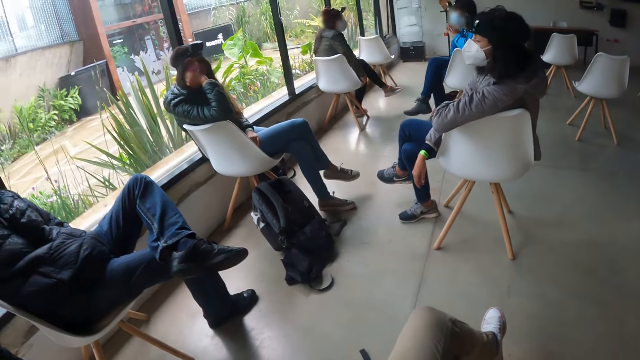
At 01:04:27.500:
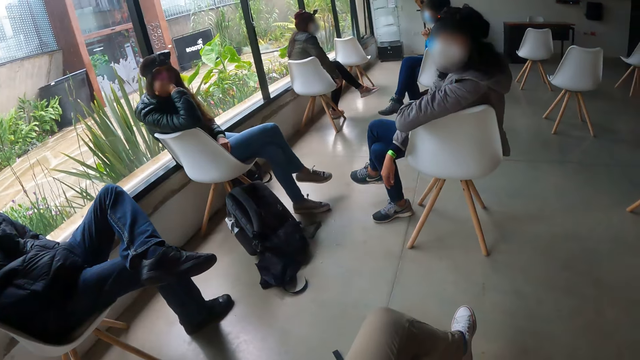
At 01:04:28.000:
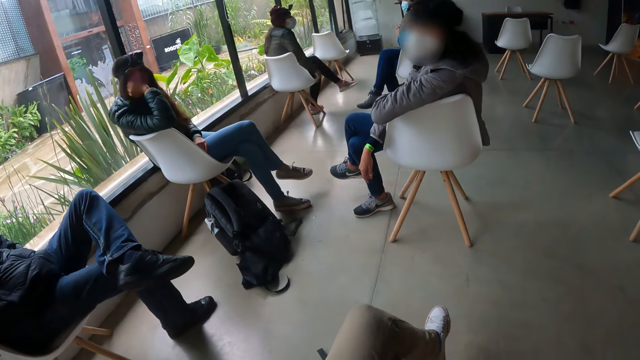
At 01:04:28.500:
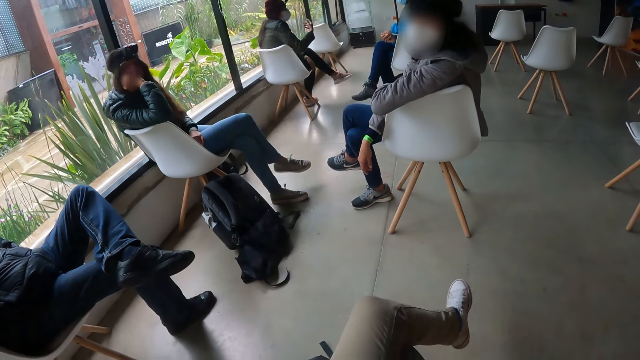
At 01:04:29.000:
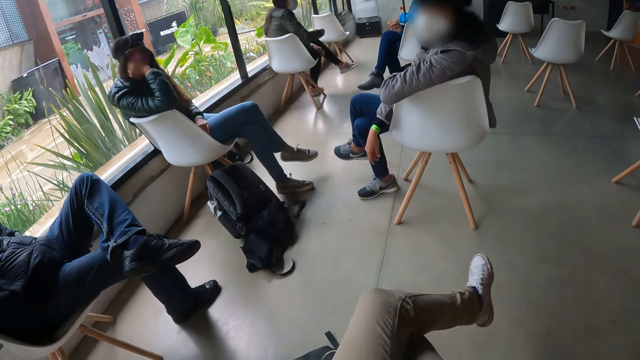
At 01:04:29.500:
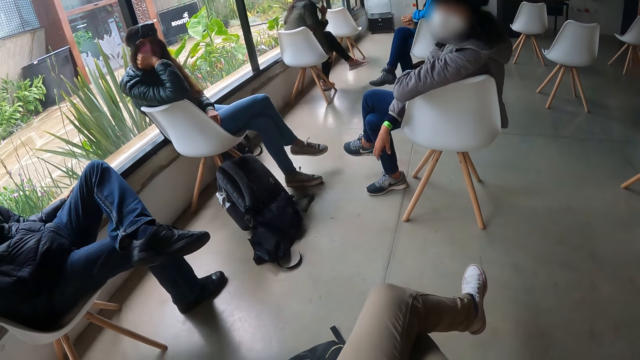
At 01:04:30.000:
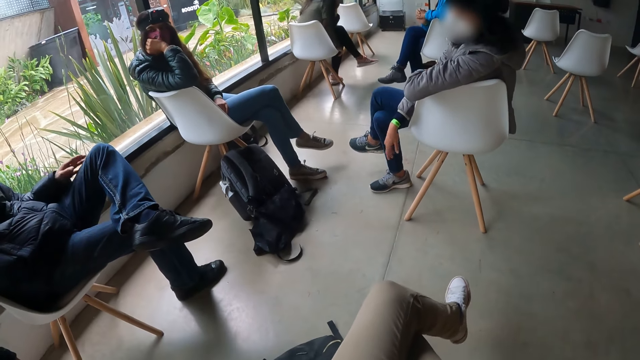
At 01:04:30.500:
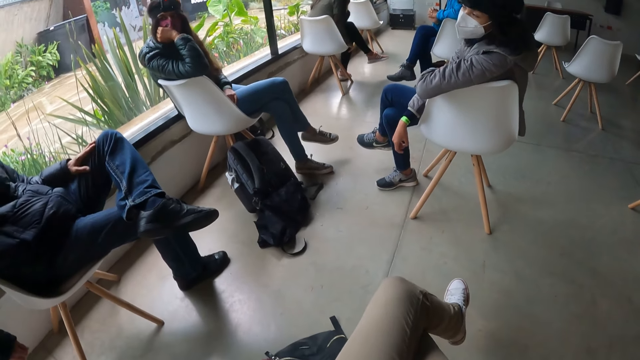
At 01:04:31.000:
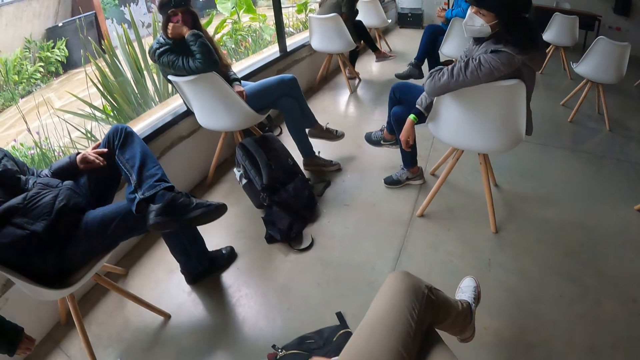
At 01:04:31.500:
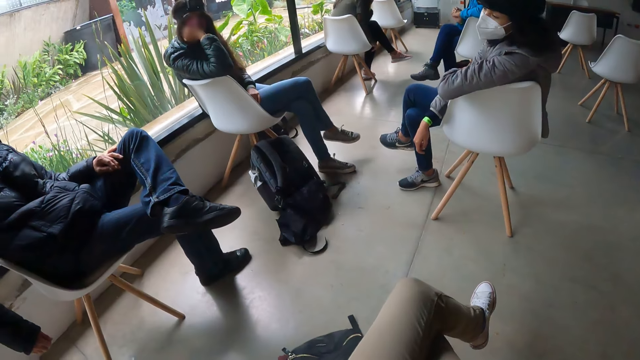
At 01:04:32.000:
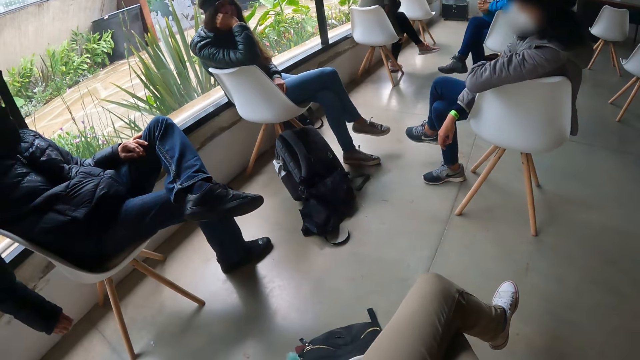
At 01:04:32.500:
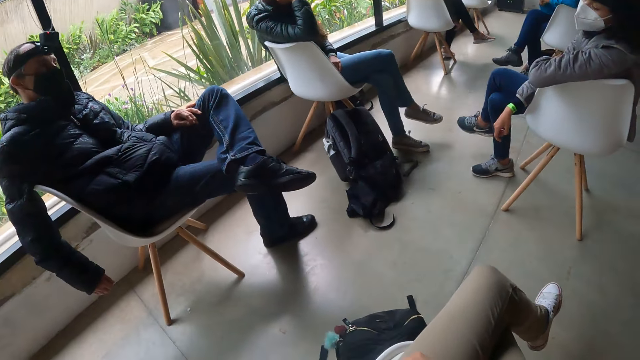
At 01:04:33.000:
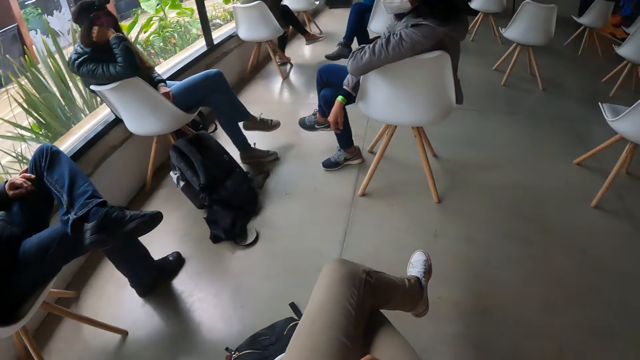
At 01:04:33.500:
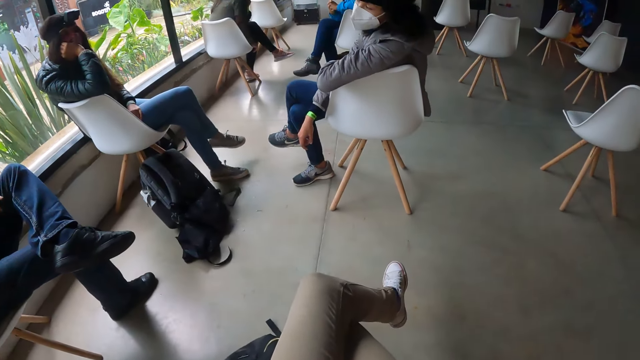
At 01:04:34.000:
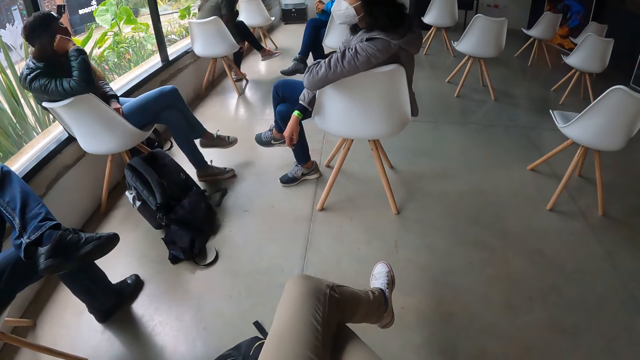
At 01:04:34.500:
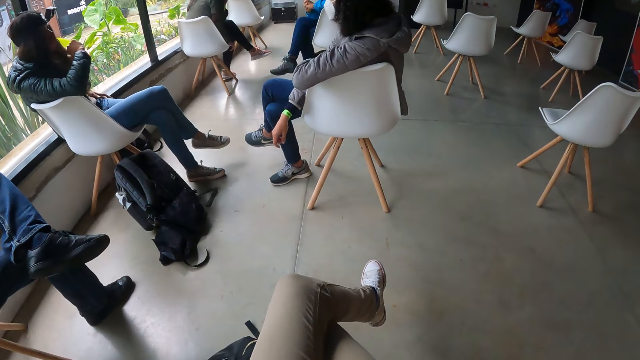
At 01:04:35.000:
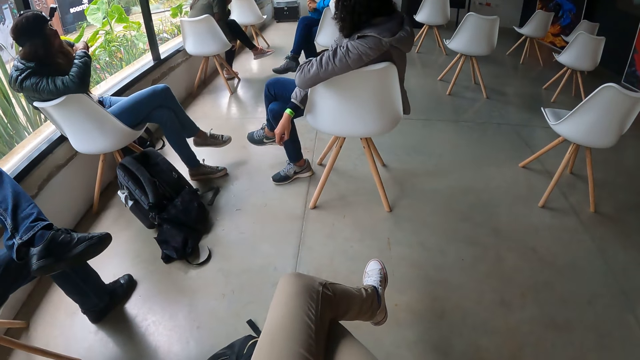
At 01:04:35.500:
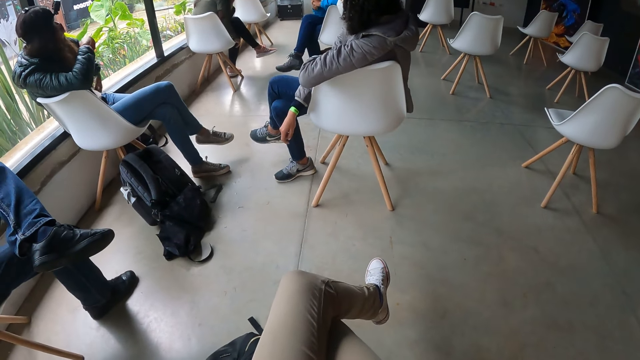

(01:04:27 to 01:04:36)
The camera wearer swings the left leg. They move the right hand and look around.

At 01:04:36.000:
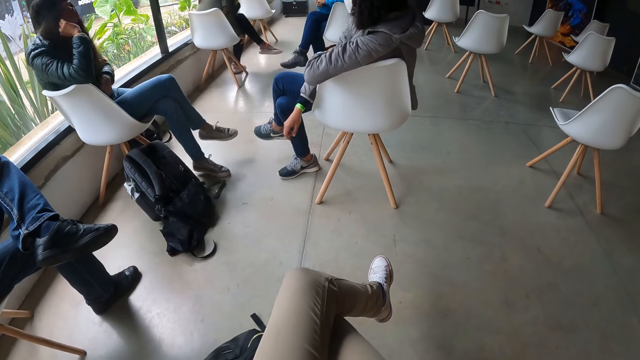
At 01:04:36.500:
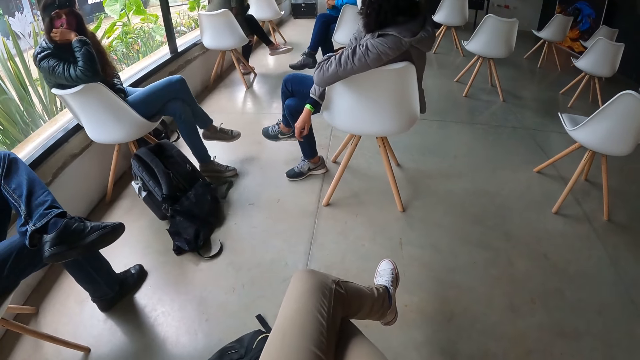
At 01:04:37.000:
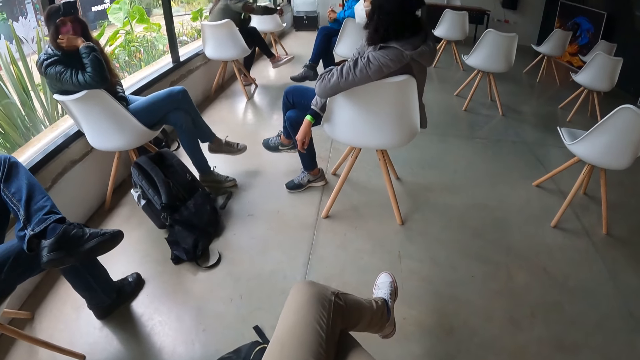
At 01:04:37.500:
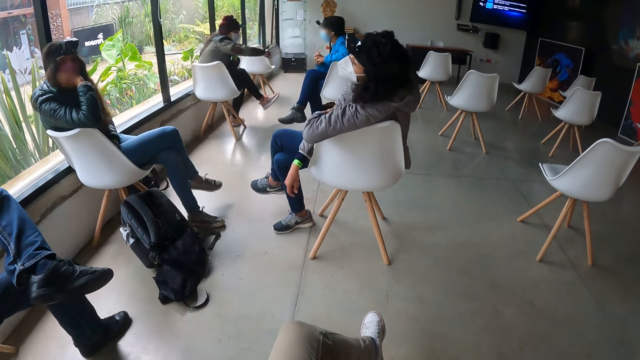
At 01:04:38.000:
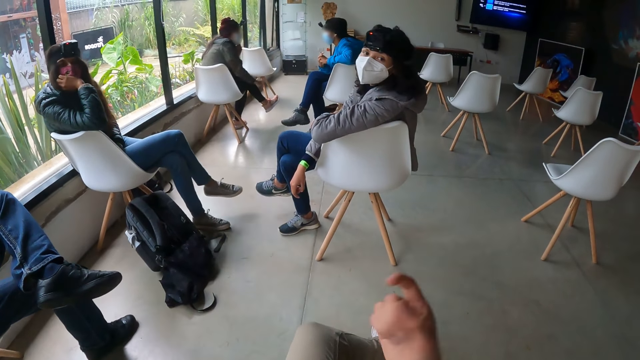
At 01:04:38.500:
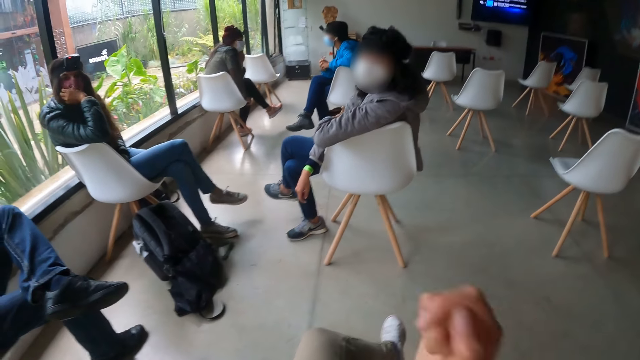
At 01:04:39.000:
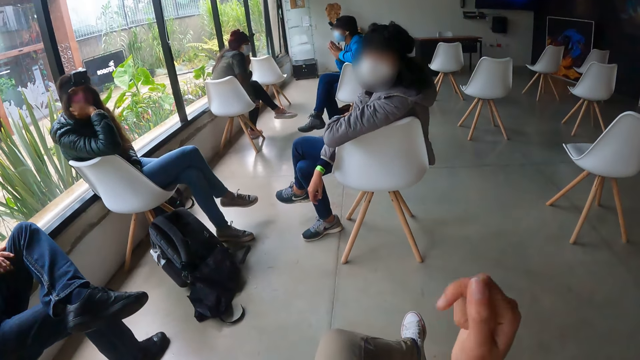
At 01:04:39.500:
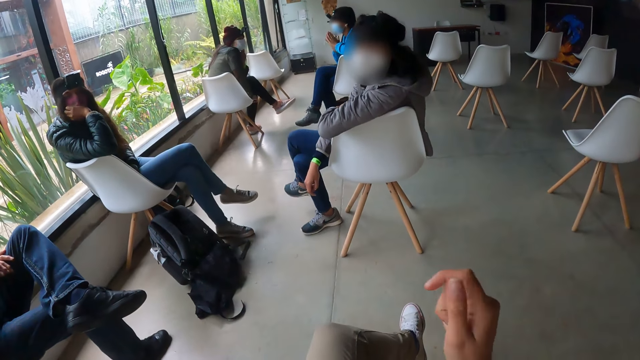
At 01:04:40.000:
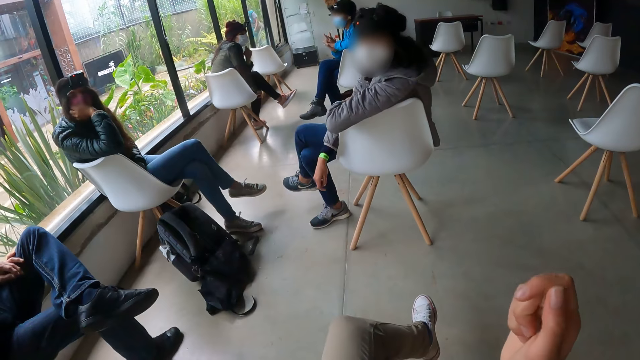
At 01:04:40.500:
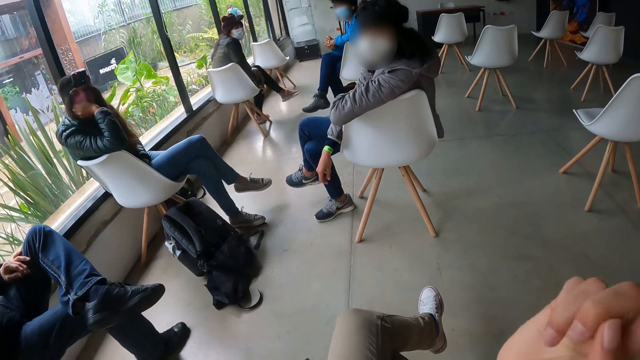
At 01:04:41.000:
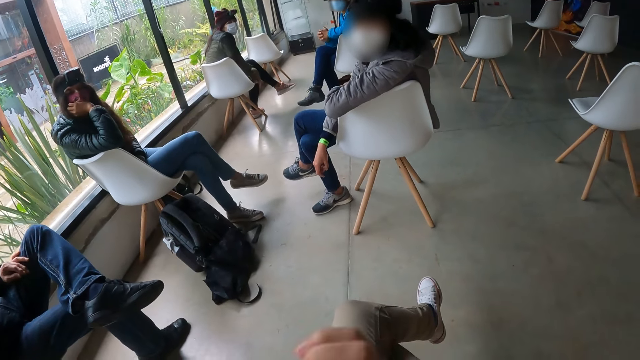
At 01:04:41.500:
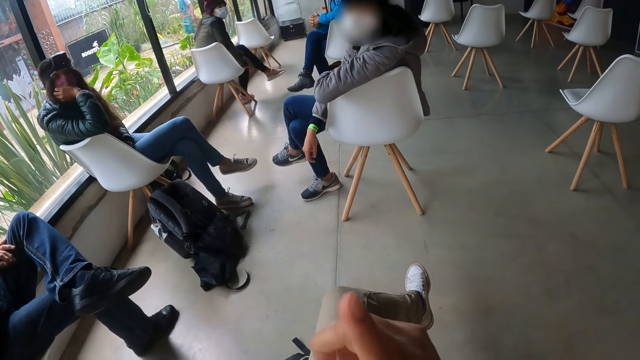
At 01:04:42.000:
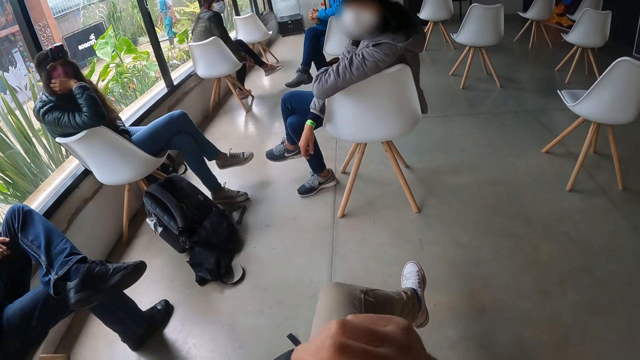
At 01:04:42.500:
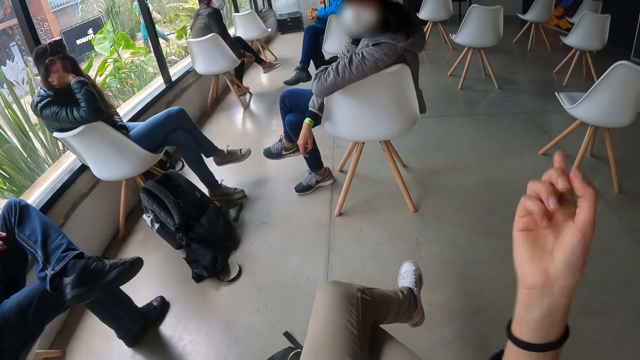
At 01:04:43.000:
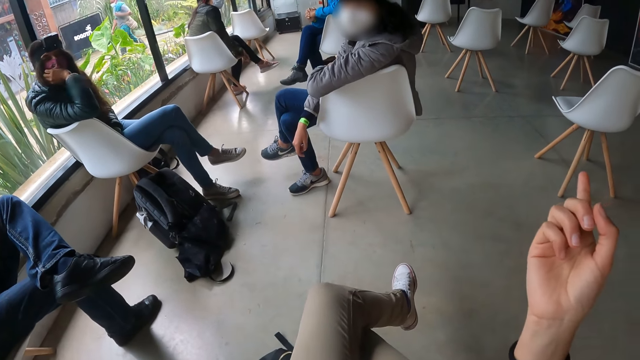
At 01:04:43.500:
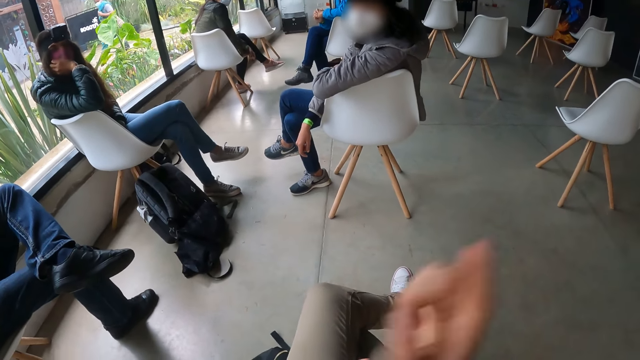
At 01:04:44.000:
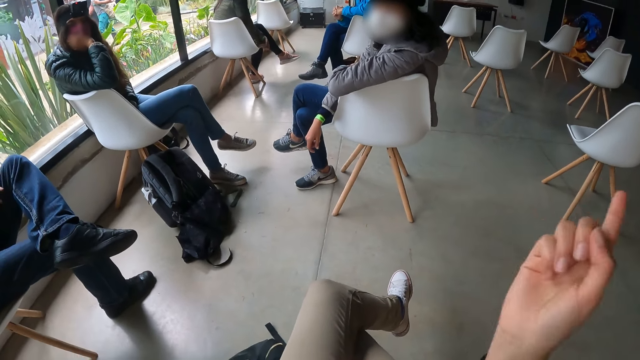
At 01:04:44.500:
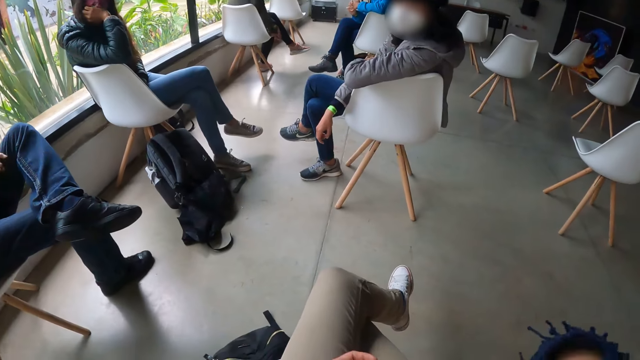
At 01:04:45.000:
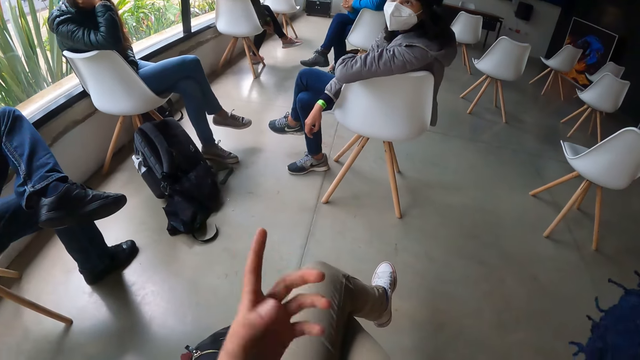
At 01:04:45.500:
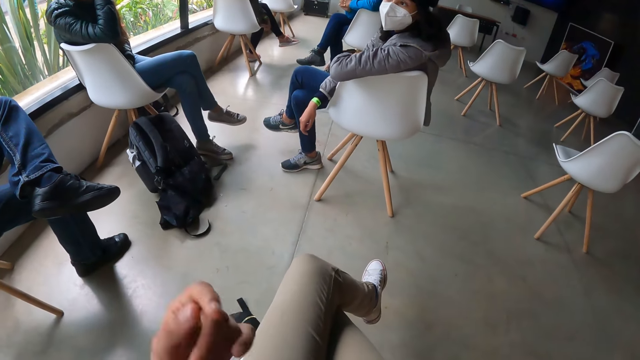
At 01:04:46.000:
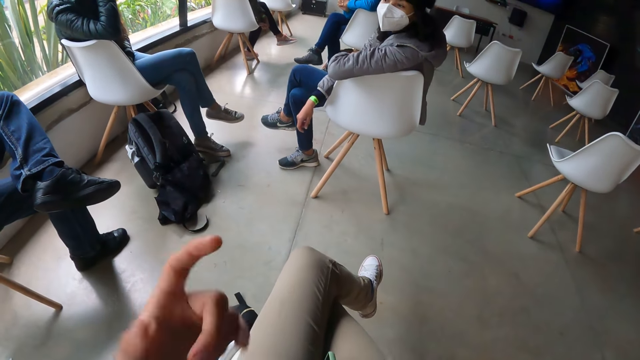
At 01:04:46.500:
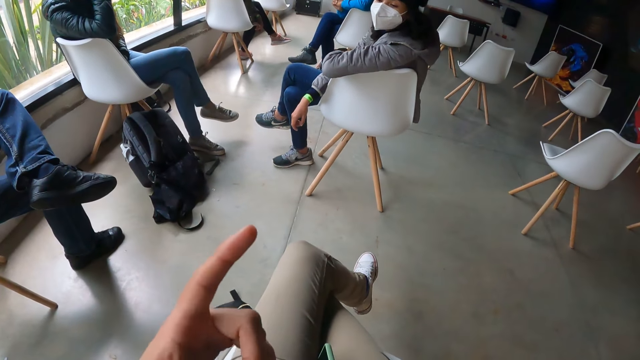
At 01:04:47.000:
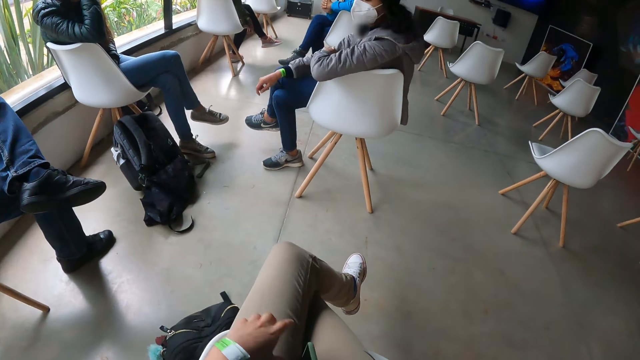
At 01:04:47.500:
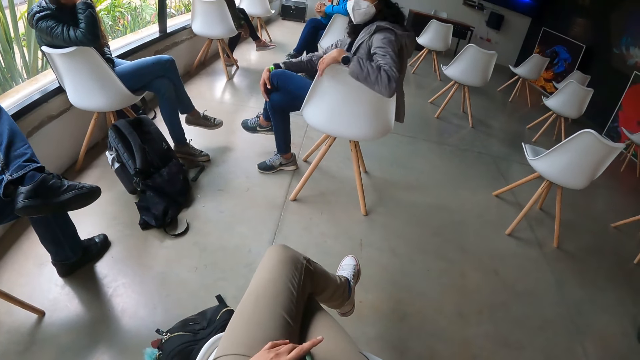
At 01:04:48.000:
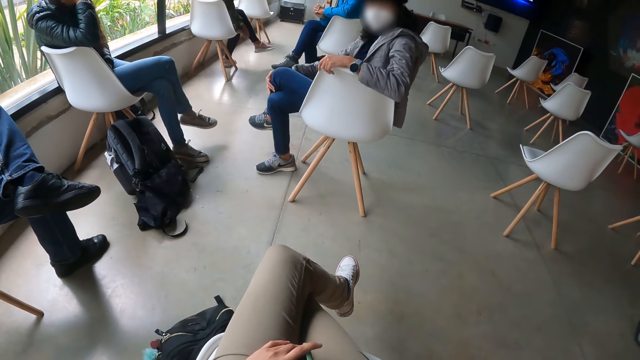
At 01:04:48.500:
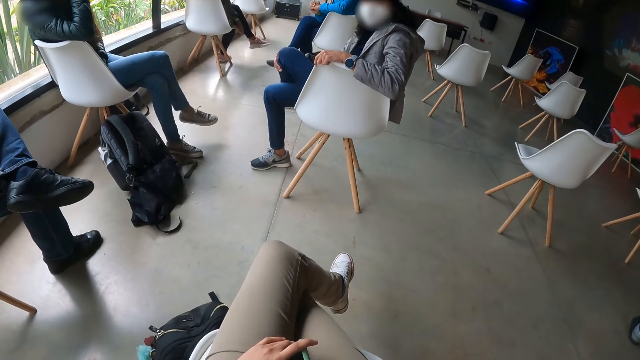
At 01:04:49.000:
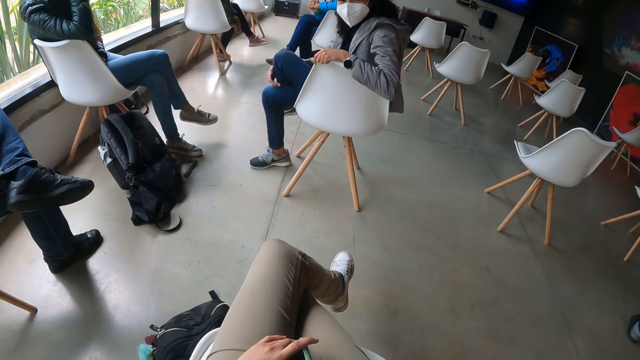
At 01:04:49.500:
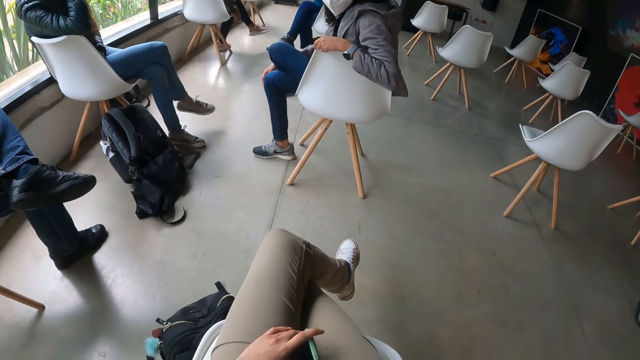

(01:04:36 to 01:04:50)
The camera wearer lifts her right hand and converses with a woman. A woman rubs both hands against each other. The camera wearer converses with another woman. She lifts her left hand and drops her left hand on her lap.
